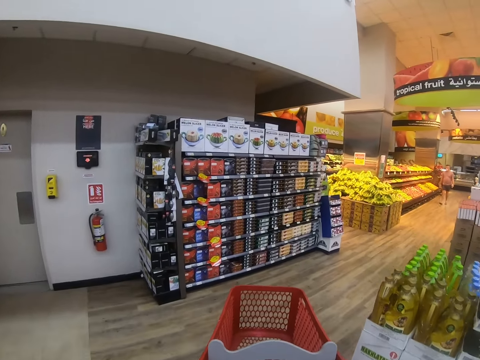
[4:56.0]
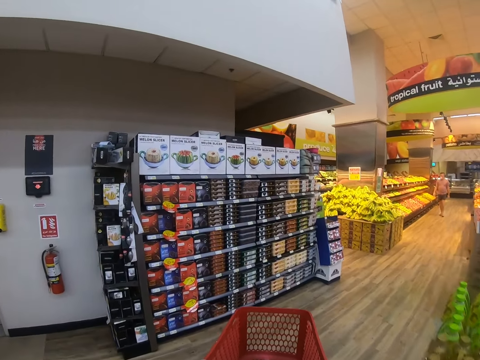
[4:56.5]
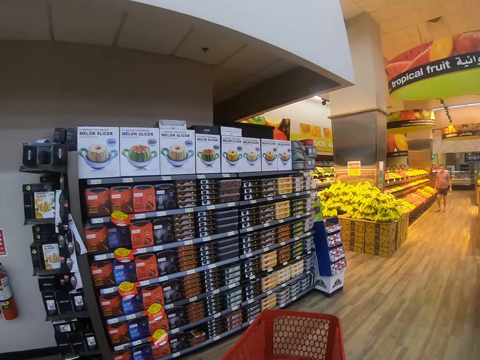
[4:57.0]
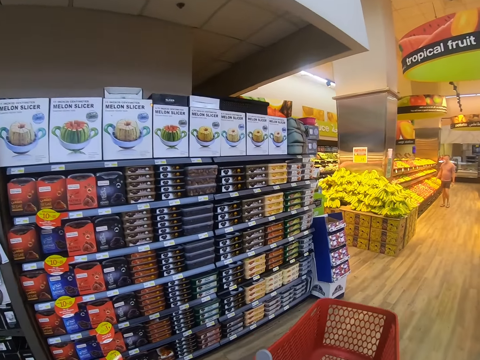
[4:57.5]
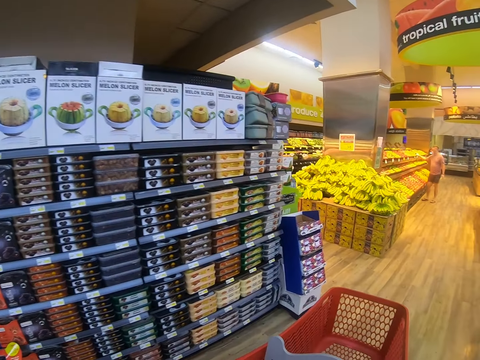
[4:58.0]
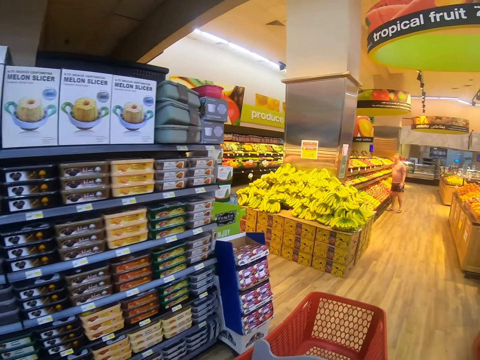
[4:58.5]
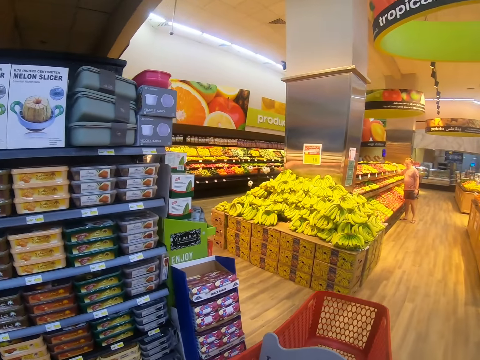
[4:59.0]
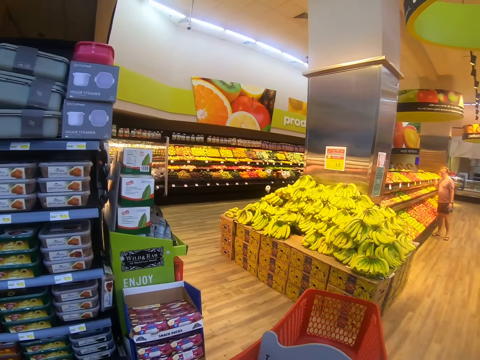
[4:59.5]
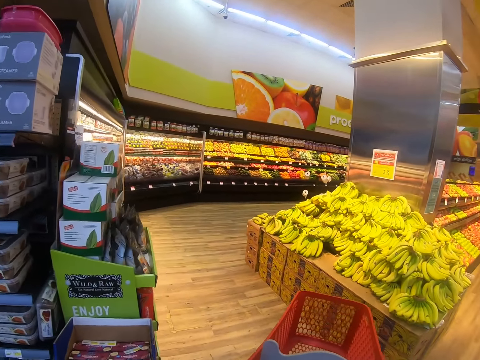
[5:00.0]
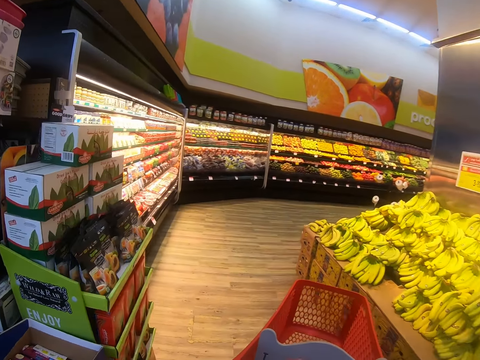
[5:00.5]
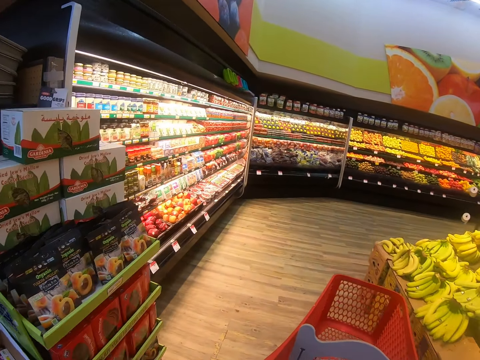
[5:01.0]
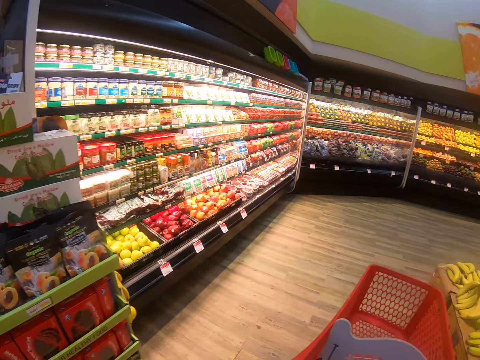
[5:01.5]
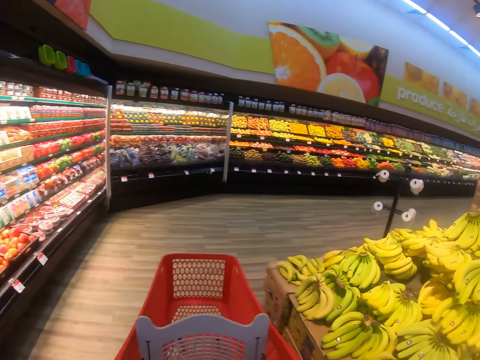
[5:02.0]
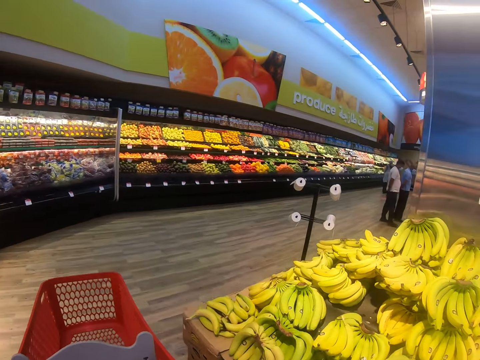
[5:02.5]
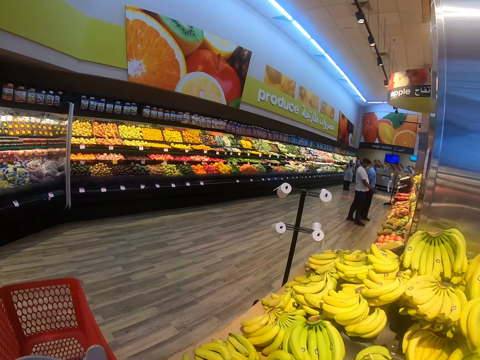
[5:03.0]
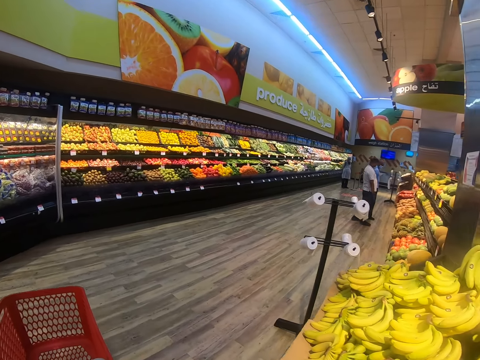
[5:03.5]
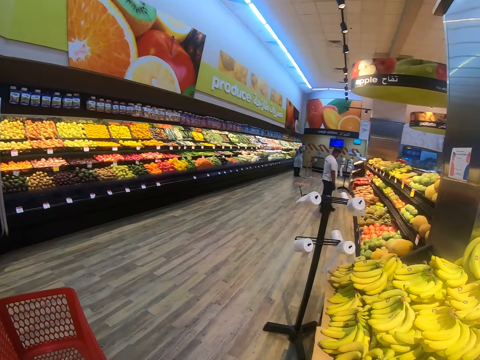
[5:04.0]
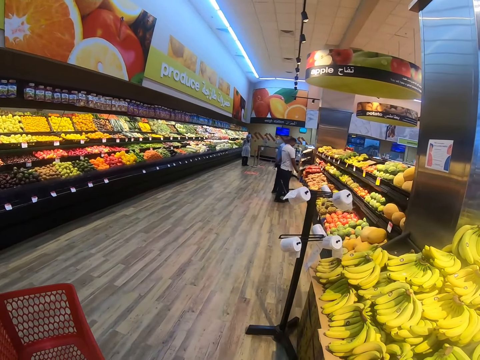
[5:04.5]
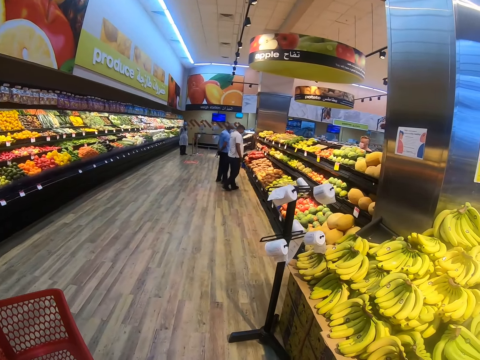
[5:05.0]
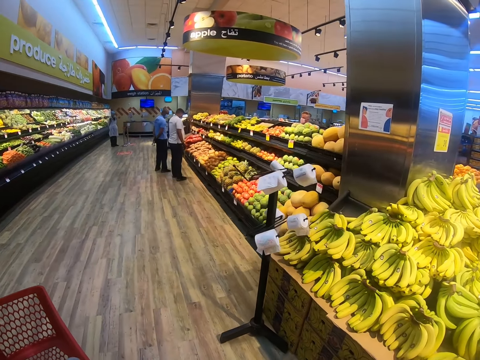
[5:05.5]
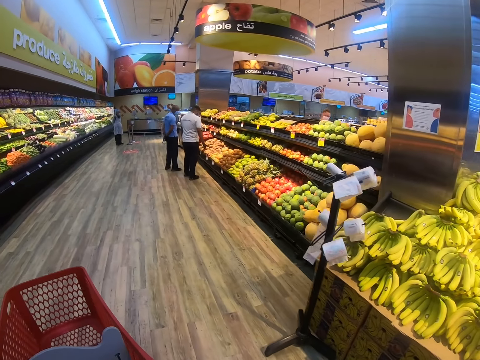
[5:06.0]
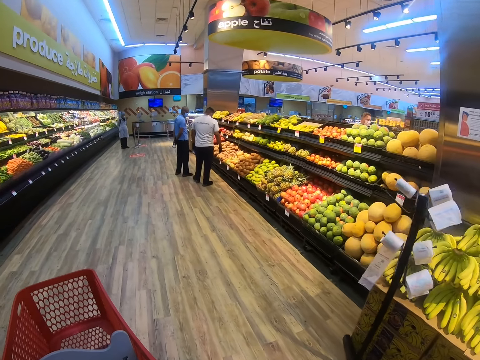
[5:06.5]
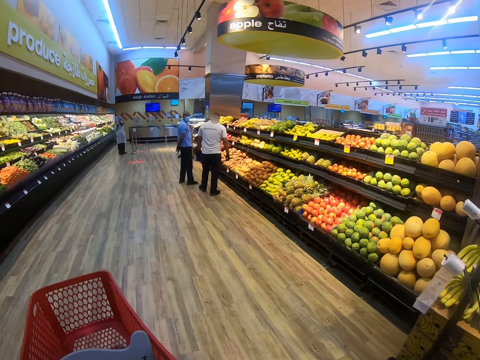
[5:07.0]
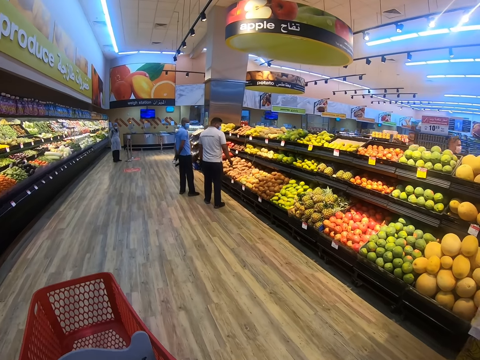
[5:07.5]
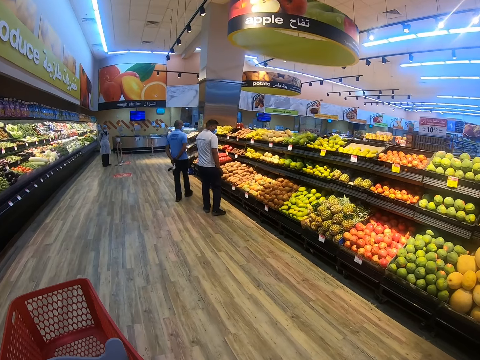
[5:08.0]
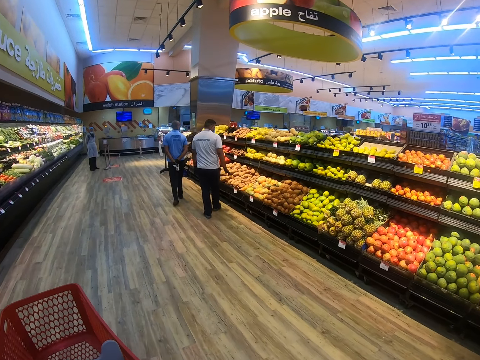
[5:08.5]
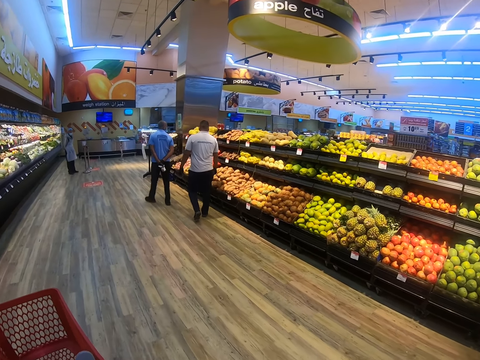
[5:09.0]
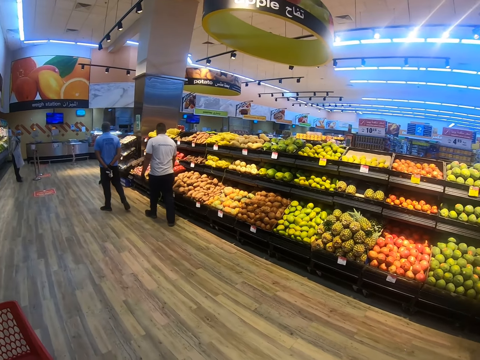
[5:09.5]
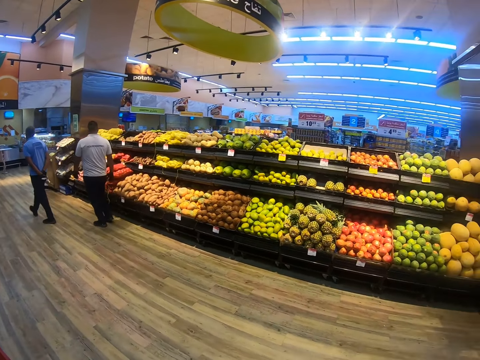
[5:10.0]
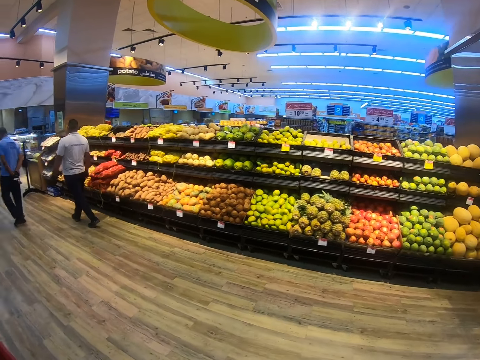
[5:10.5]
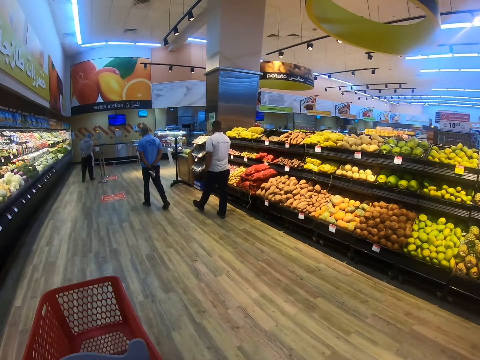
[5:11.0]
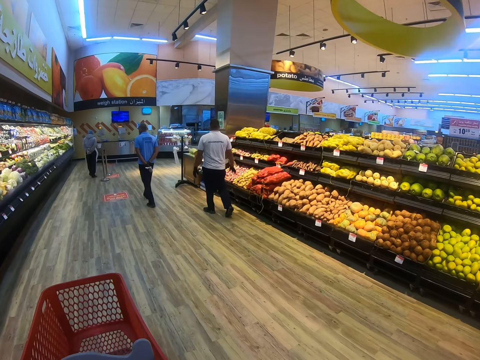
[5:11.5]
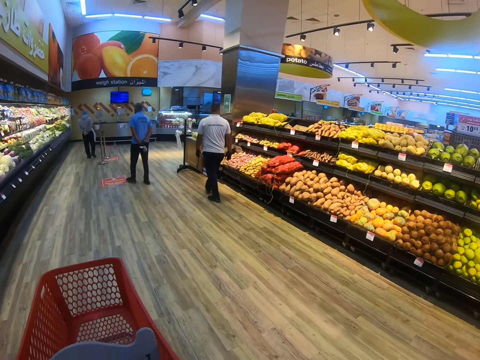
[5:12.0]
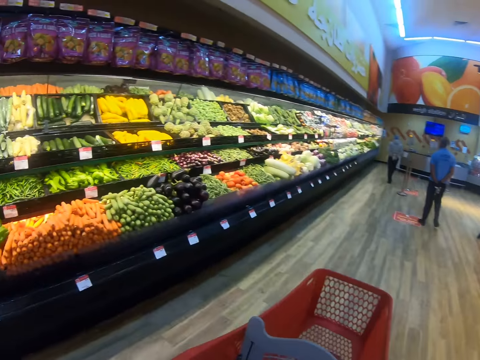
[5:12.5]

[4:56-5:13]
A man walks around. The camera wearer pushes the trolley. The man looks at the shelf. The camera wearer pushes the trolley. Another man appears. Another man appears. The second man moves the hand. Another man appears. The camera wearer pushes the trolley. The second man looks at the vegetables. The third man steps forward. The second man steps forward. The camera wearer looks around. They push the trolley.

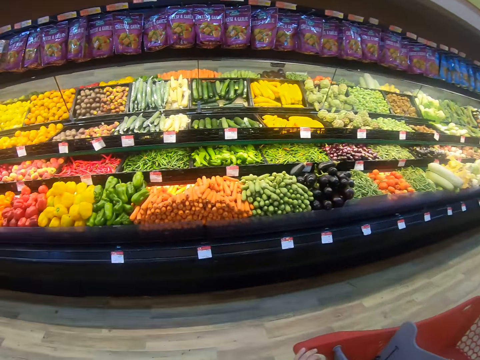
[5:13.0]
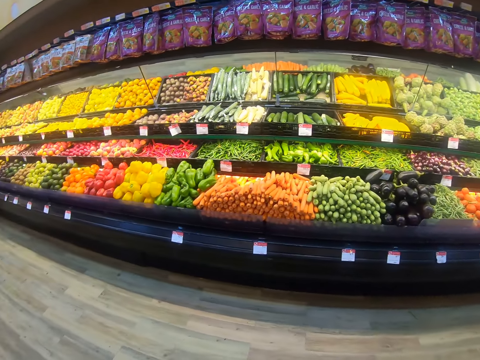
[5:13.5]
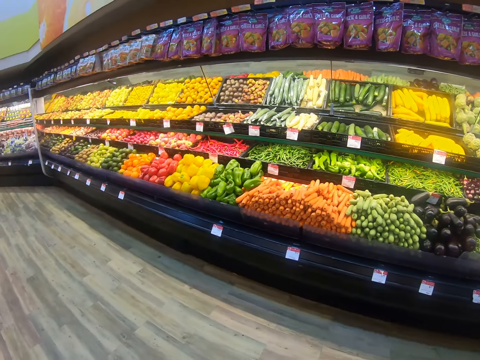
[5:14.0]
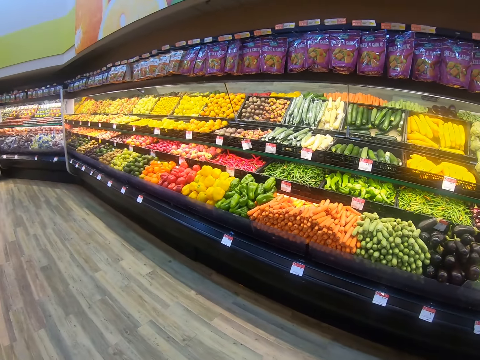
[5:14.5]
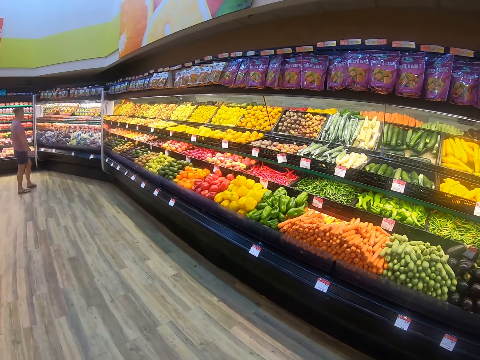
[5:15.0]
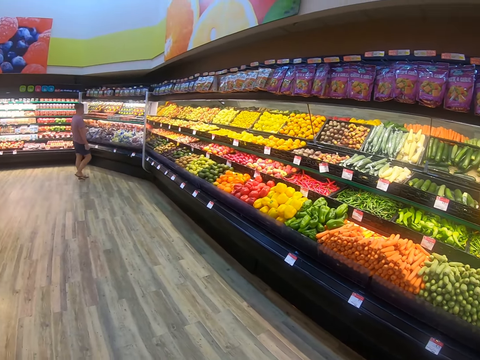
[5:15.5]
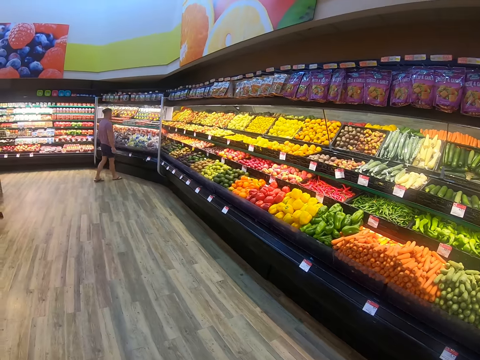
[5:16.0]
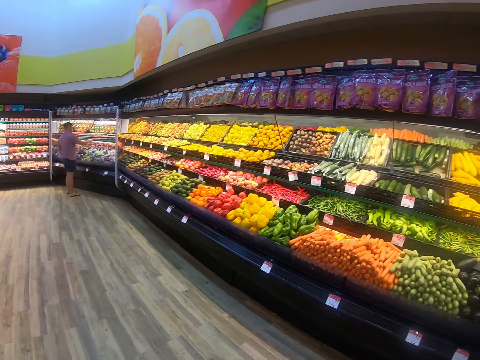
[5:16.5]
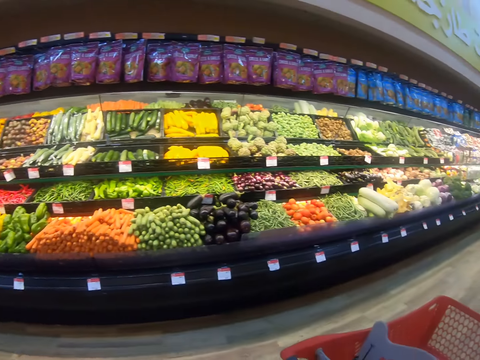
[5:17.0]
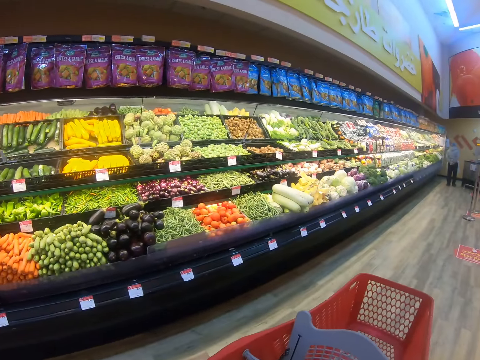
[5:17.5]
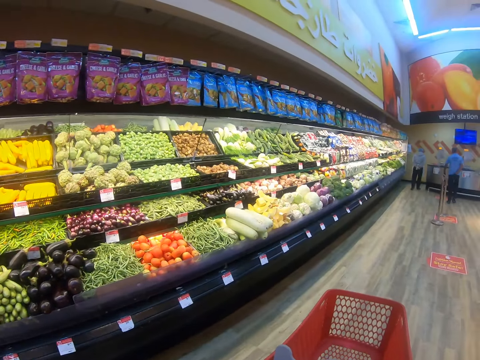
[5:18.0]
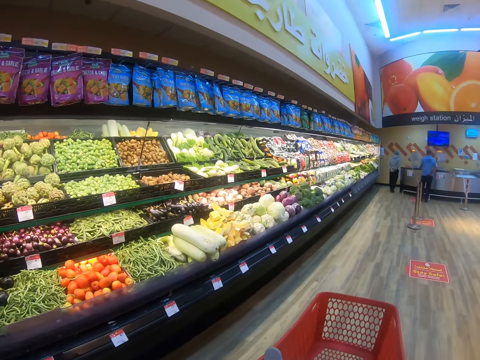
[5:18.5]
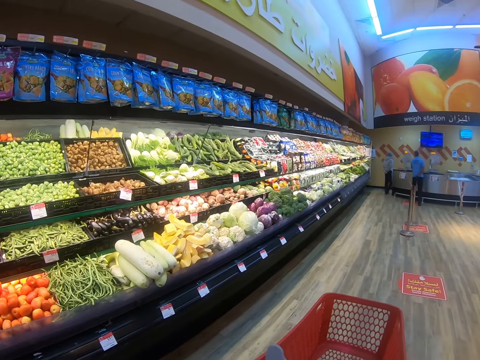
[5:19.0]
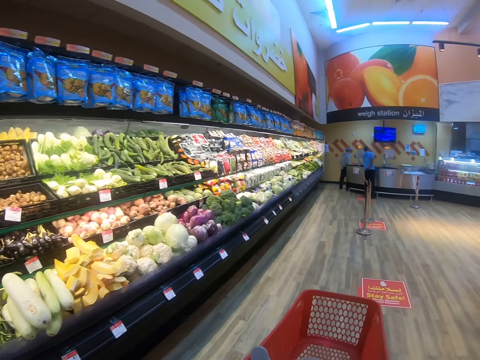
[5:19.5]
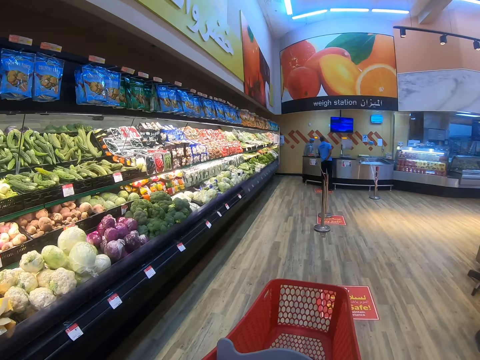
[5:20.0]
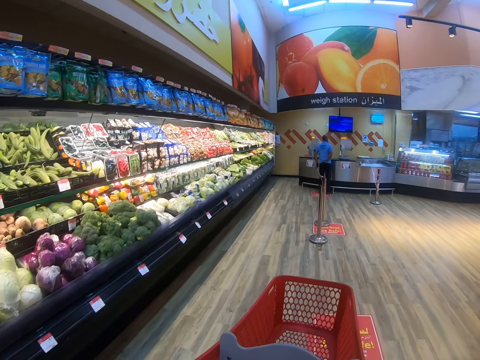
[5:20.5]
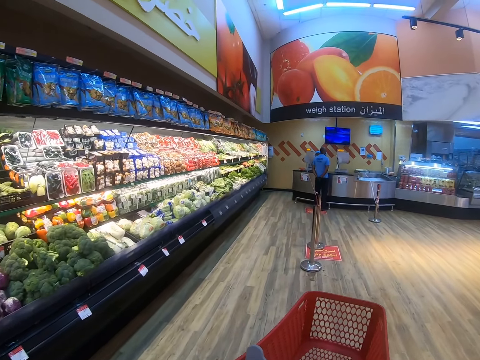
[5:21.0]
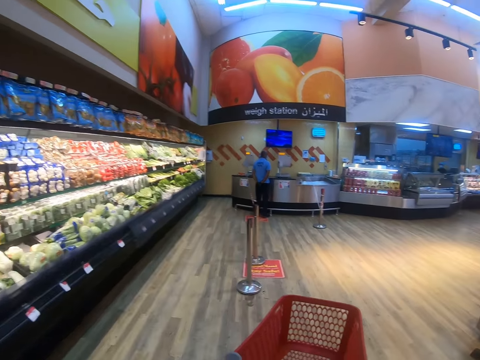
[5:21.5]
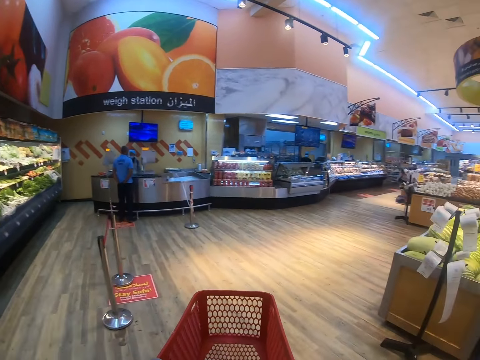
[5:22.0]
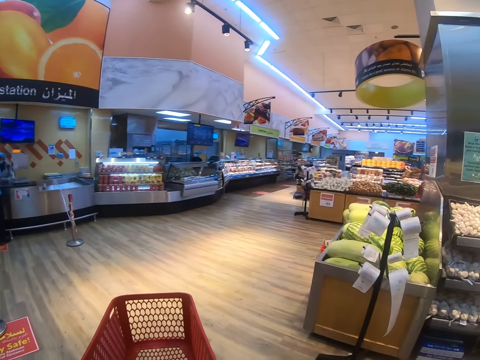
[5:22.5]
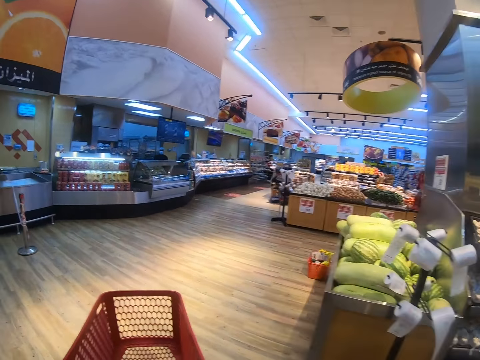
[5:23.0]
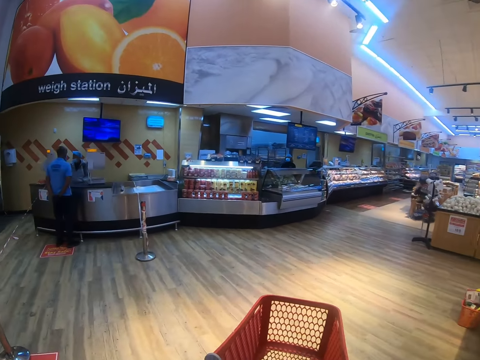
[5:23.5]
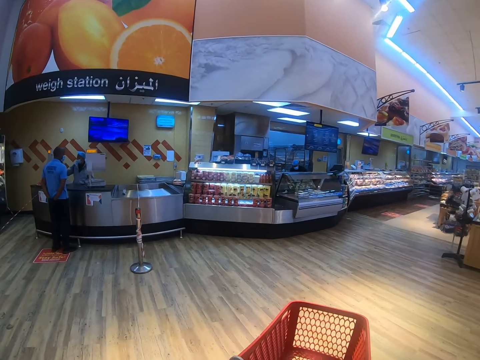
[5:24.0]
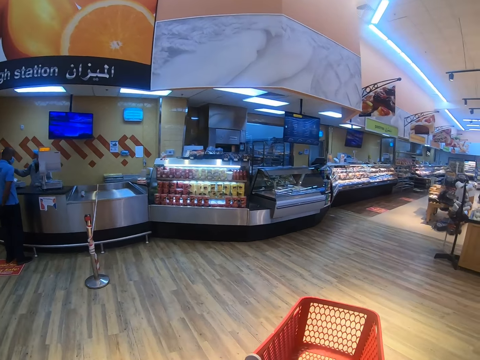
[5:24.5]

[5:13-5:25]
The camera wearer looks around. A man steps forward. The camera wearer looks around. They push the trolley.
